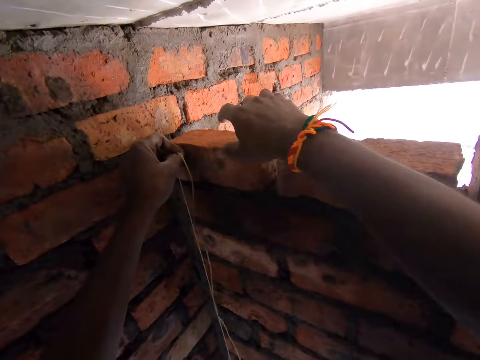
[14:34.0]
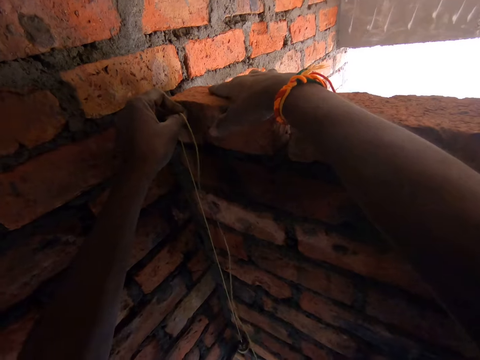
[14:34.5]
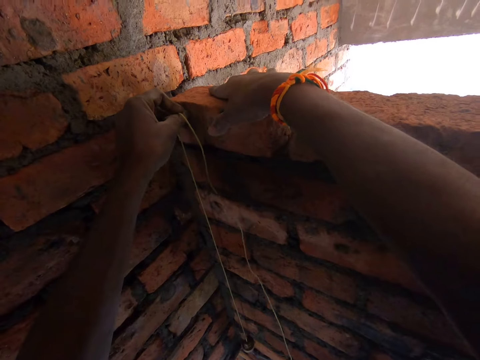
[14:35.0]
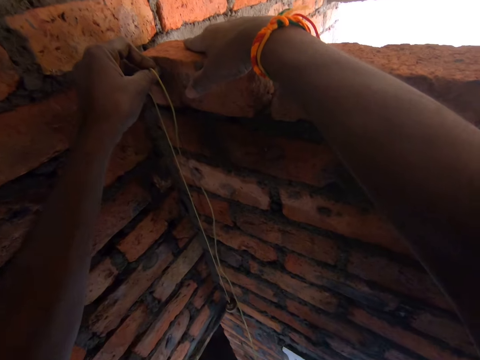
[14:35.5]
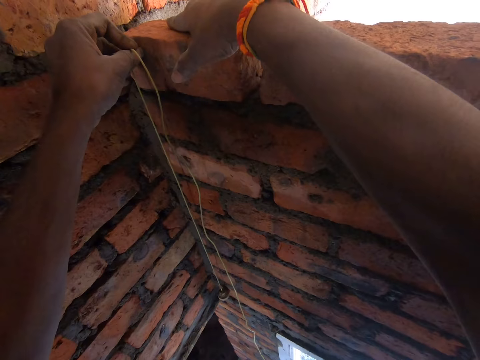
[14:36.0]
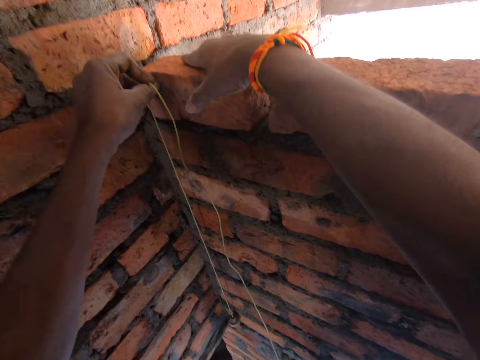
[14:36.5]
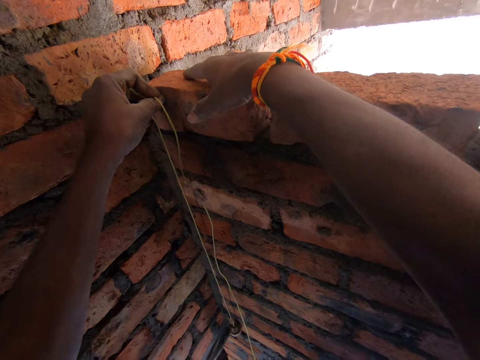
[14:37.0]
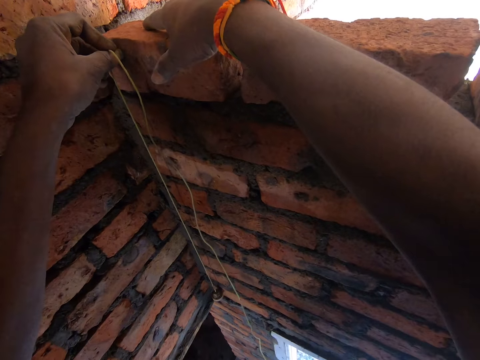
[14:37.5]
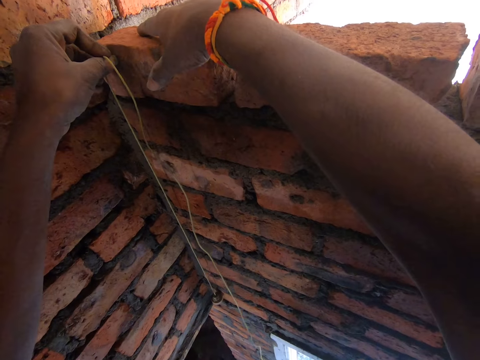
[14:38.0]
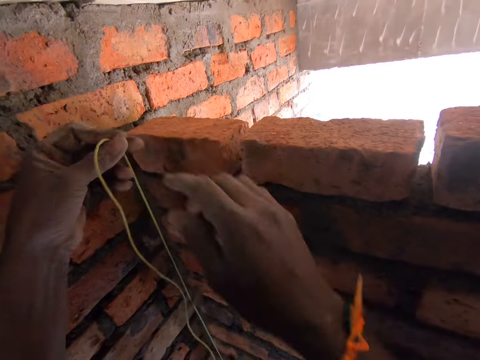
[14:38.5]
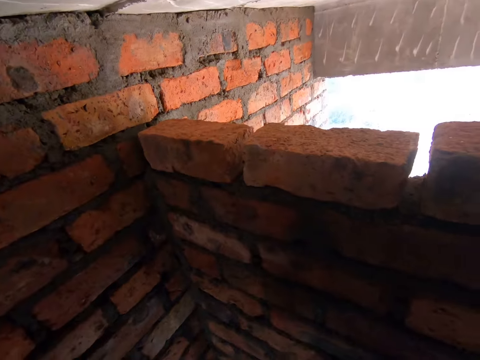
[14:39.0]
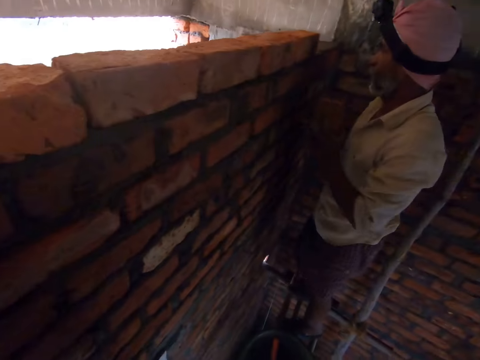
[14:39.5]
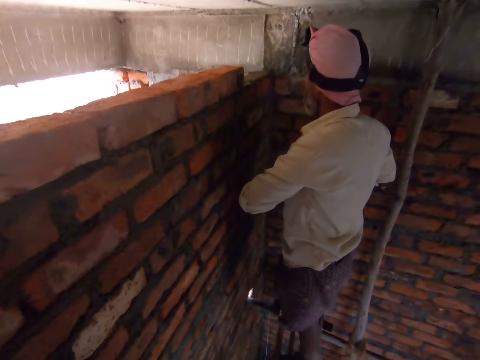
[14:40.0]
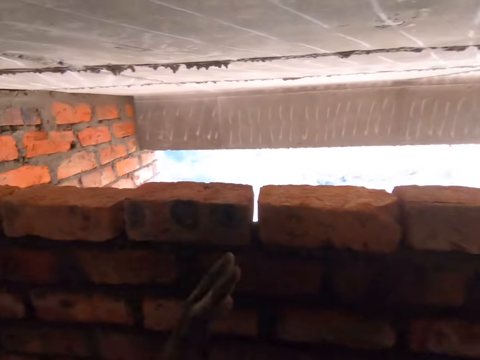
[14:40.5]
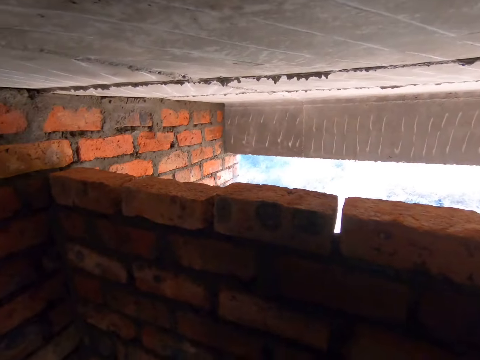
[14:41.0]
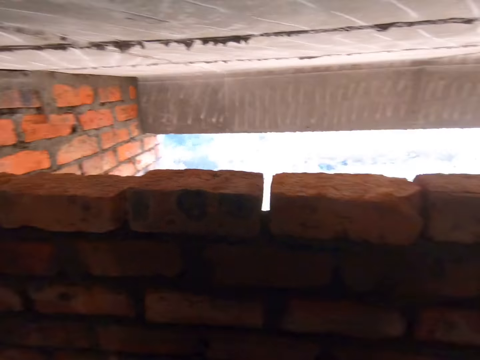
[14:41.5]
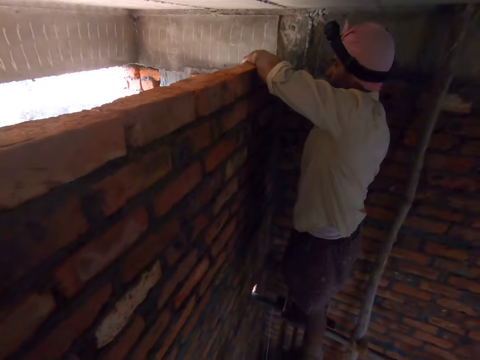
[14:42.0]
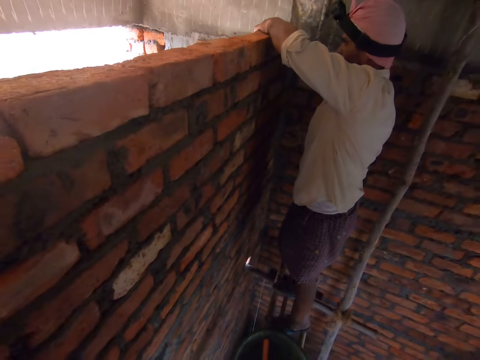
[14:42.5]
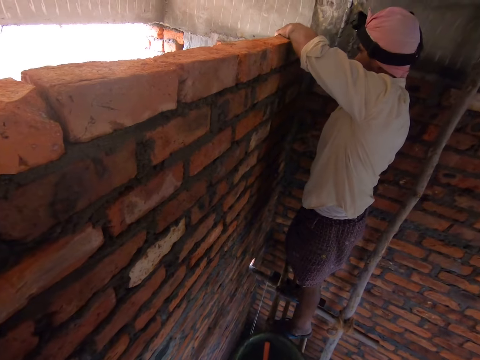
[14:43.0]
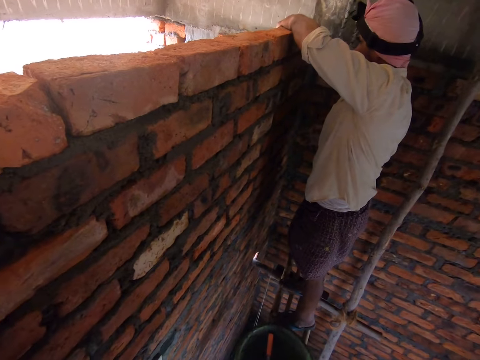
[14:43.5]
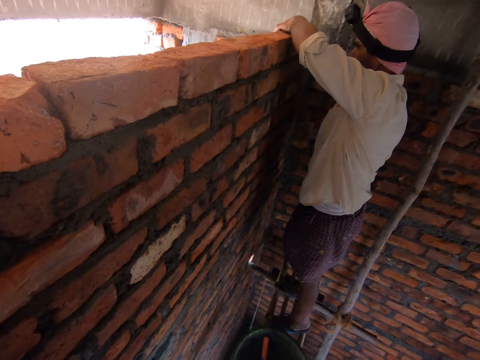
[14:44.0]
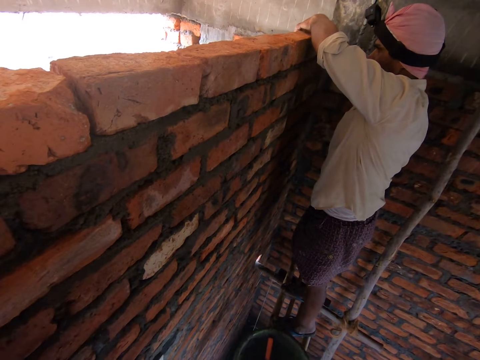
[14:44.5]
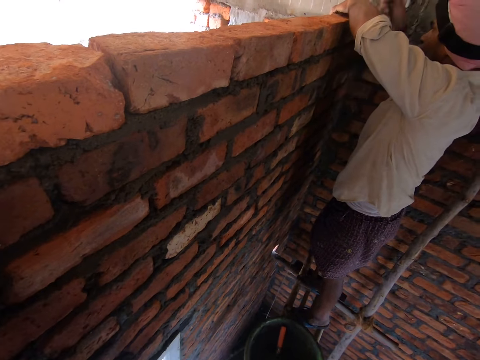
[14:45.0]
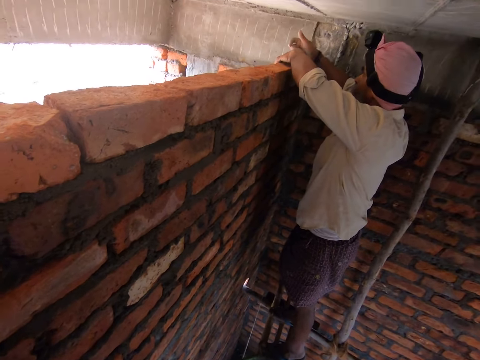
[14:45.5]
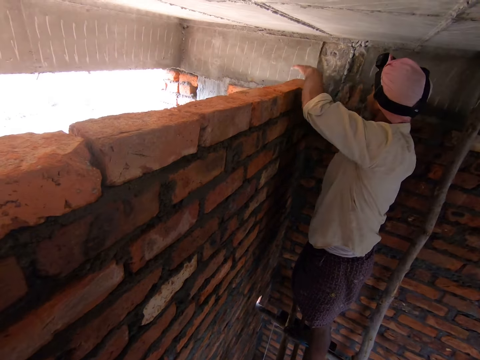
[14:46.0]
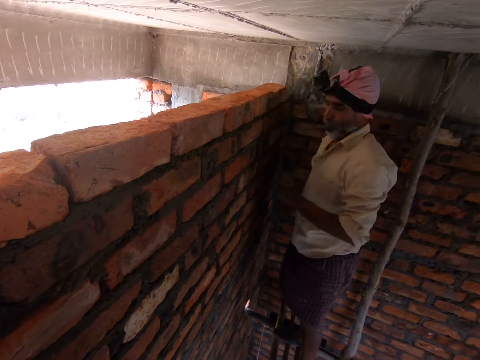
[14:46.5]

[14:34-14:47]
The camera wearer places his right hand on the brick. He adjusts the position of the brick on the wall. He measures the brick wall with the plumb bob. He removes the plumb bob from the wall. He turns towards a man. He looks around the brick wall. He talks to the man. He looks at the man.

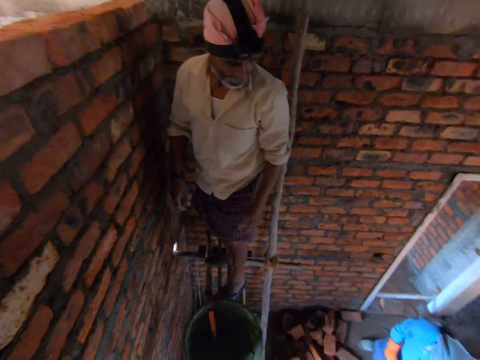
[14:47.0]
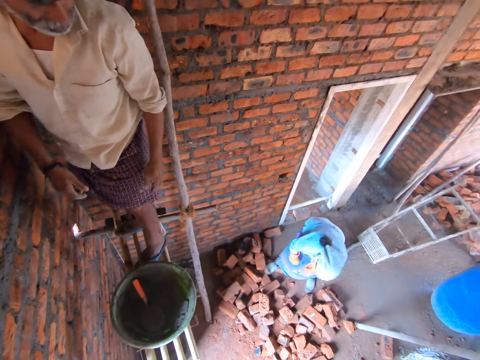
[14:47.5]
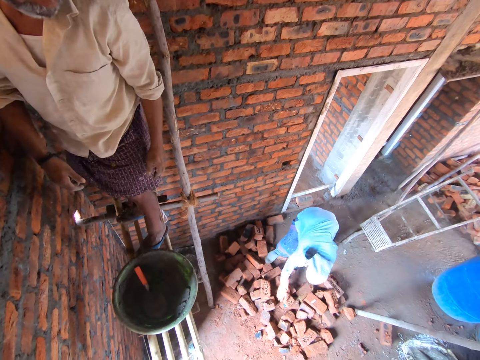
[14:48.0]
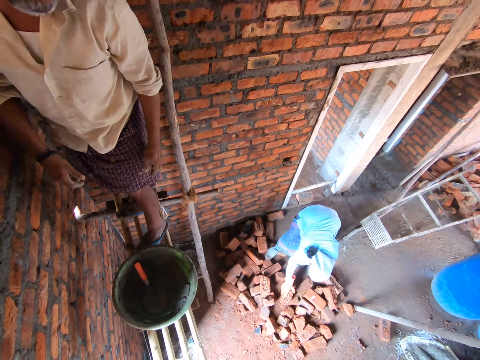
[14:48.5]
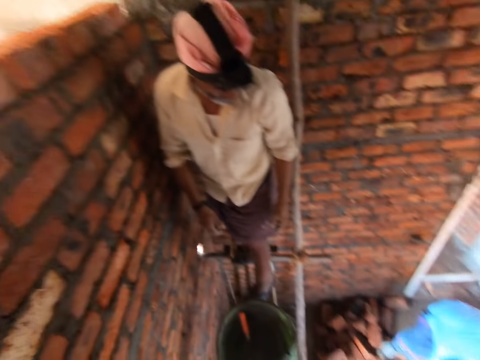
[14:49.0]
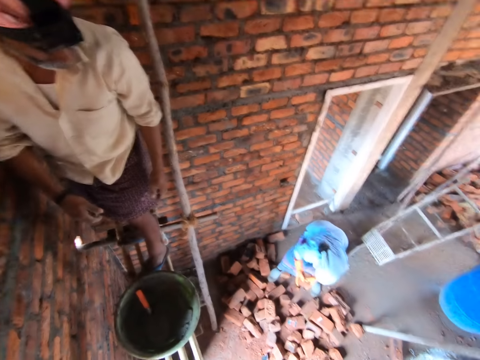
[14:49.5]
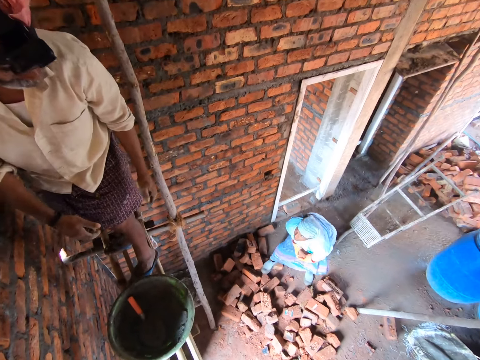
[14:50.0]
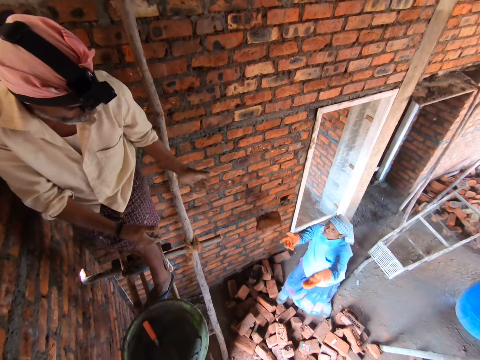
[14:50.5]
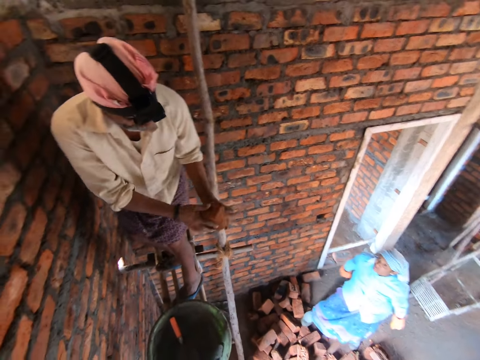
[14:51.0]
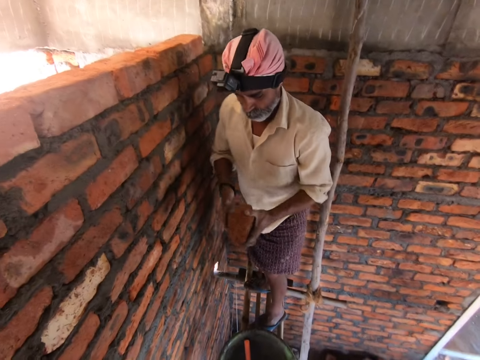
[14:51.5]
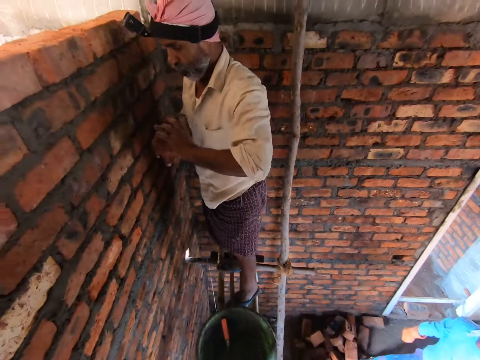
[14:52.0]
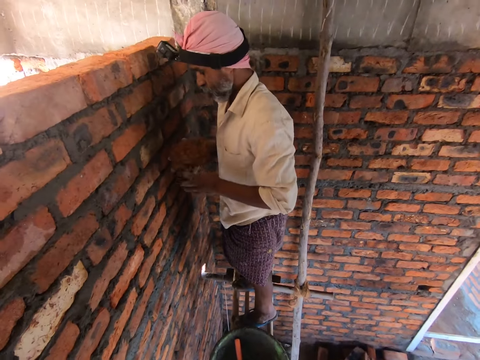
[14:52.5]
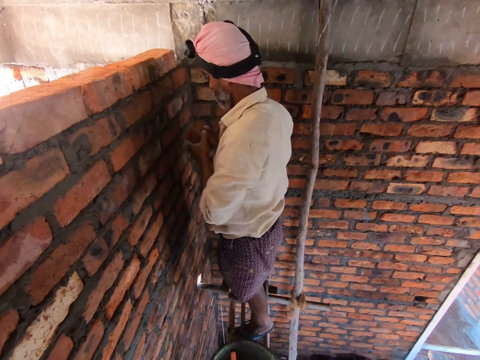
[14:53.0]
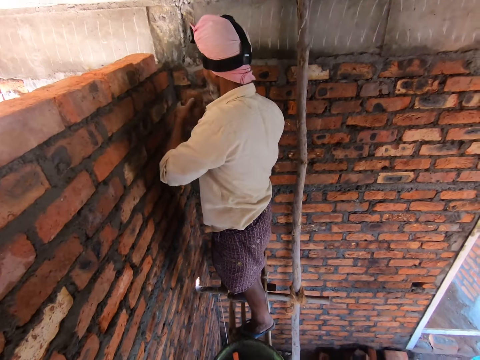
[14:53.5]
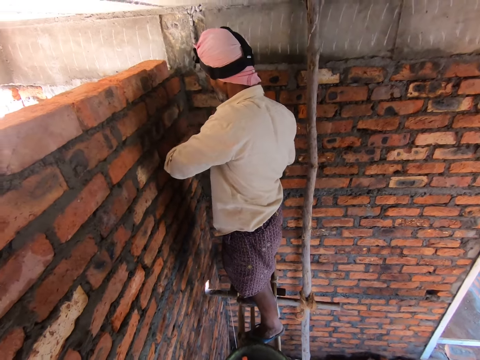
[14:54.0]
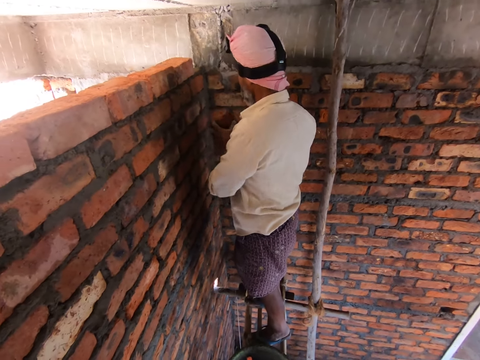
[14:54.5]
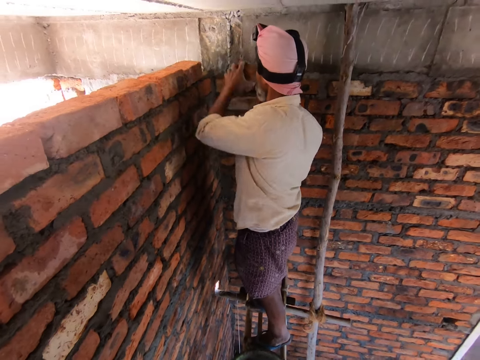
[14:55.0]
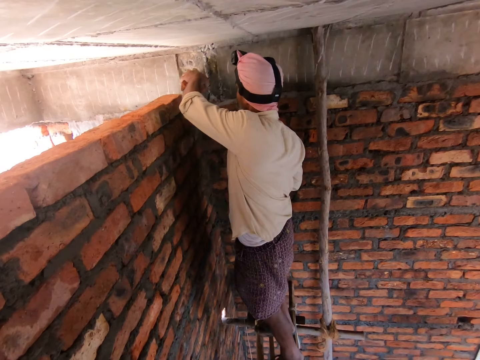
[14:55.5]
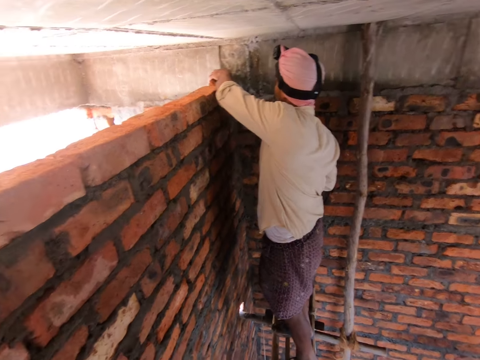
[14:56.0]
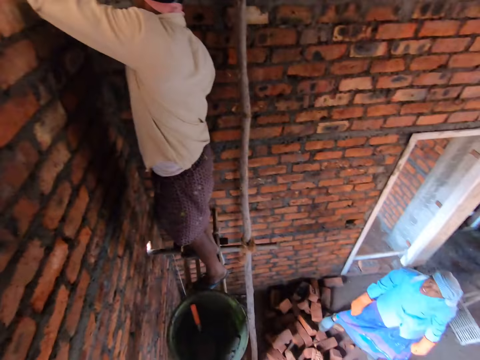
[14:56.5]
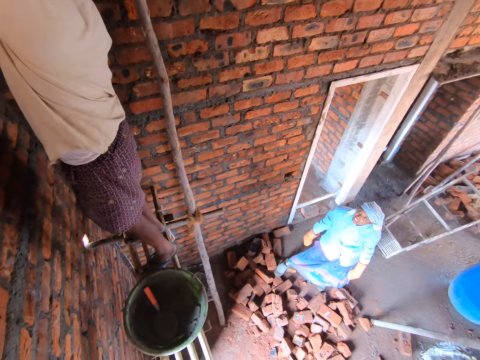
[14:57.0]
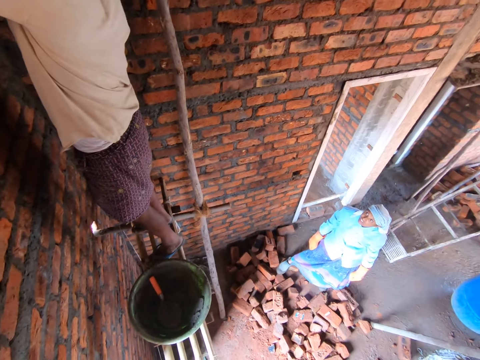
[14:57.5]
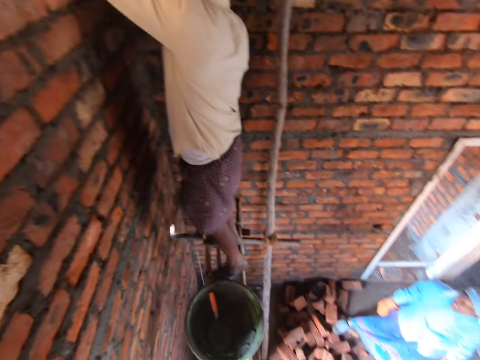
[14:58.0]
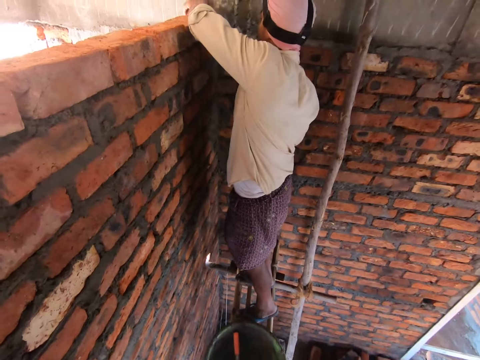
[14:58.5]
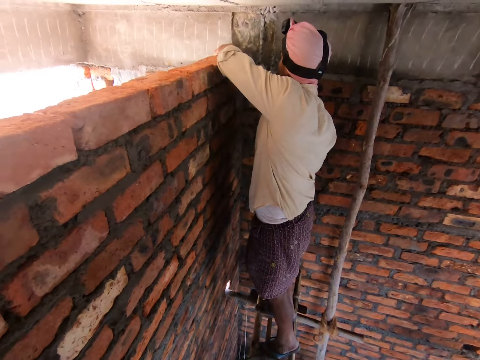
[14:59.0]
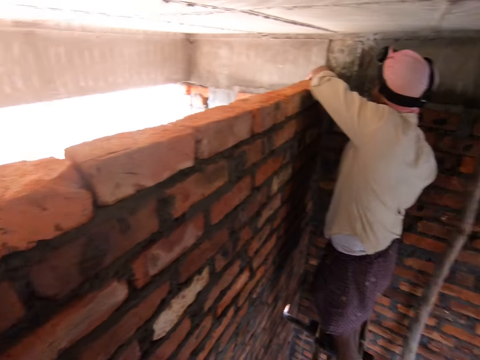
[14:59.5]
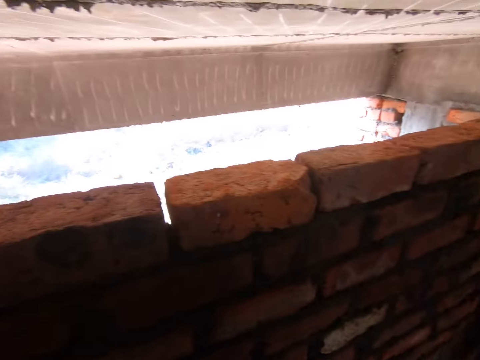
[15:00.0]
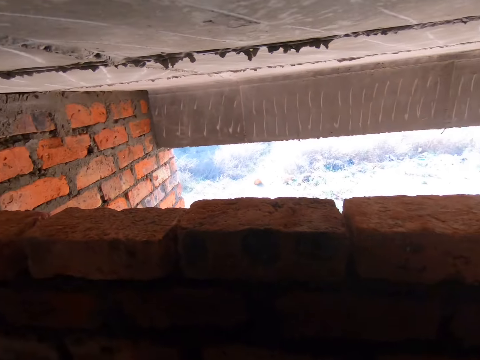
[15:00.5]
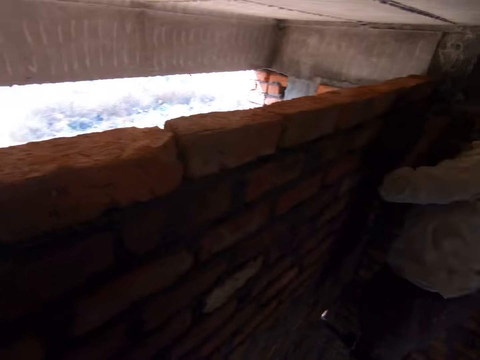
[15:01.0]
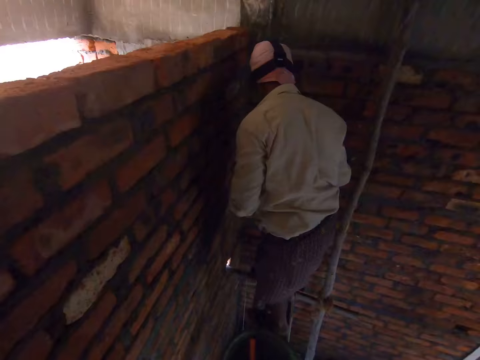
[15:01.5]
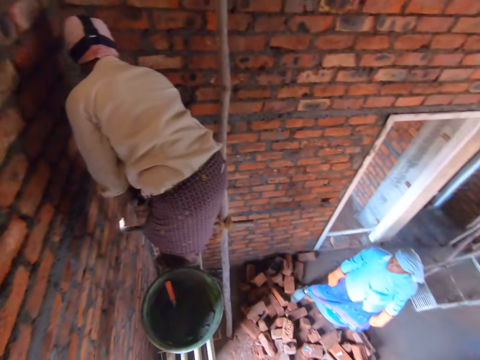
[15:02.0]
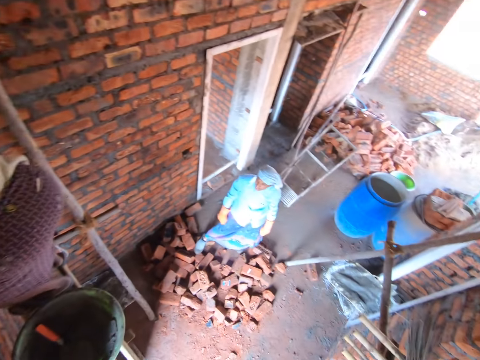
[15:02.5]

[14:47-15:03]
A woman picks up a brick. The camera wearer looks at the woman. The woman throws the brick to a man. The man inspects the bricks. The camera wearer looks at the man. The man places the brick on the cement on the wall. The woman talks to the camera wearer and the man. The camera wearer interacts with the woman. They look around. They look at the man. The woman talks to the camera wearer and the man. The man bends towards the platform.
